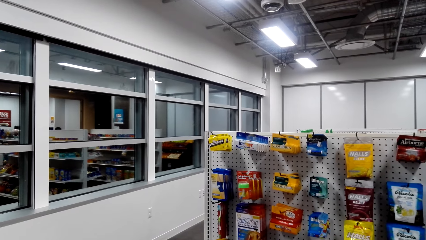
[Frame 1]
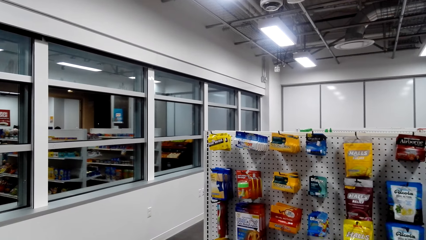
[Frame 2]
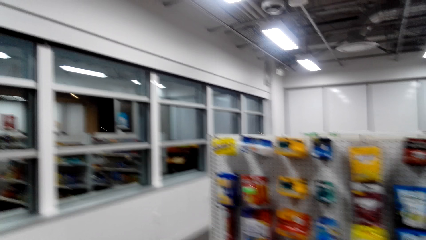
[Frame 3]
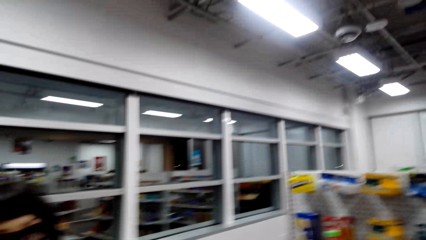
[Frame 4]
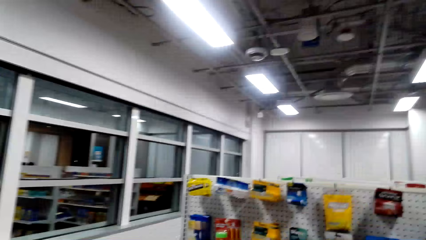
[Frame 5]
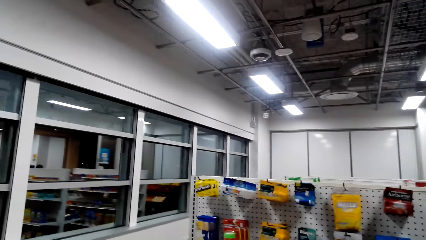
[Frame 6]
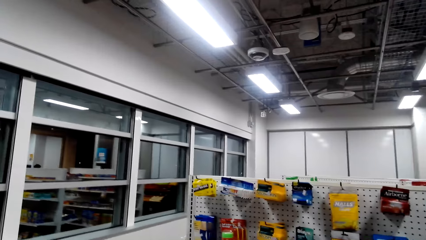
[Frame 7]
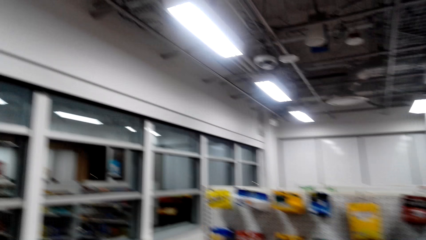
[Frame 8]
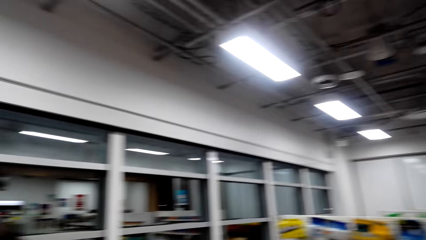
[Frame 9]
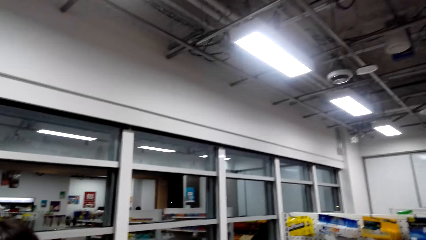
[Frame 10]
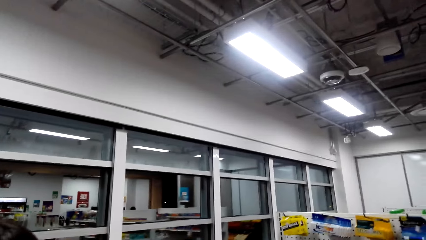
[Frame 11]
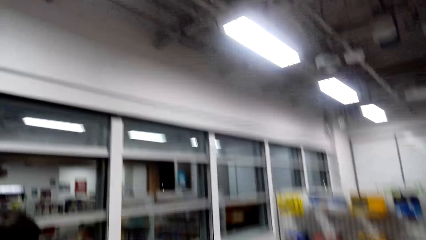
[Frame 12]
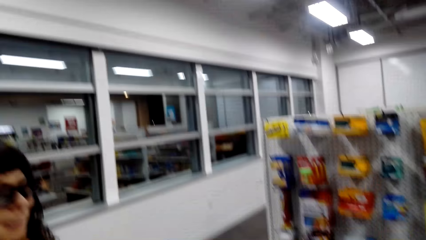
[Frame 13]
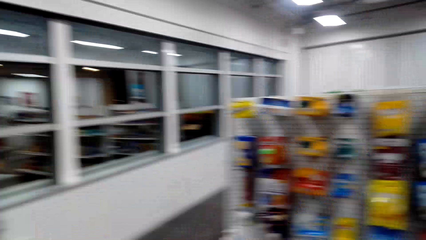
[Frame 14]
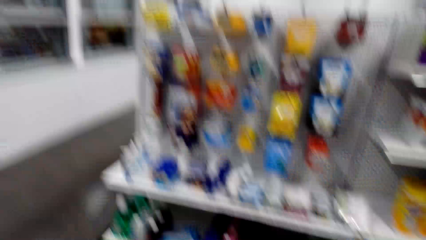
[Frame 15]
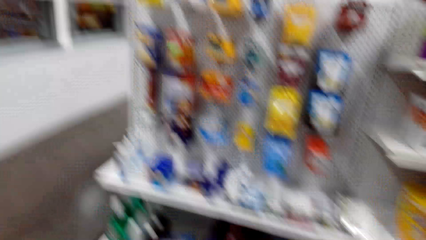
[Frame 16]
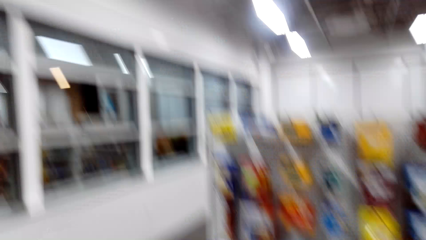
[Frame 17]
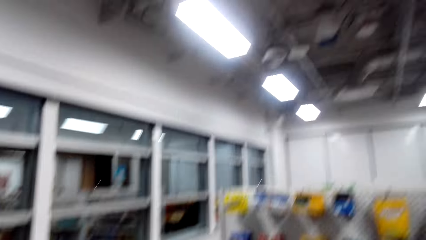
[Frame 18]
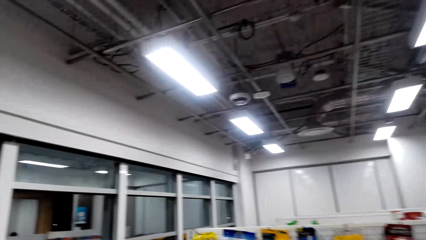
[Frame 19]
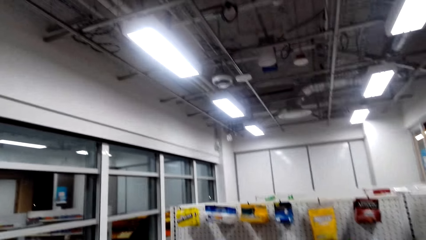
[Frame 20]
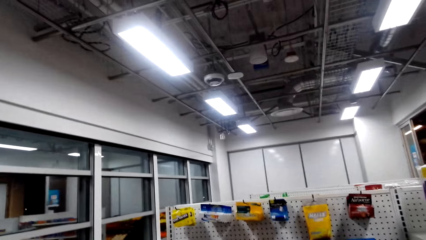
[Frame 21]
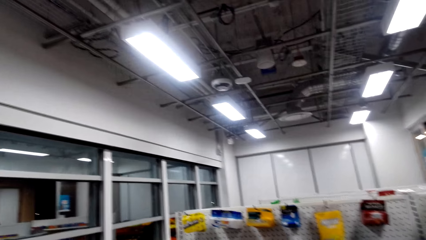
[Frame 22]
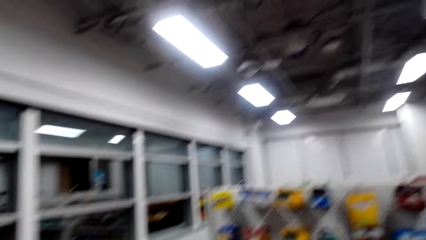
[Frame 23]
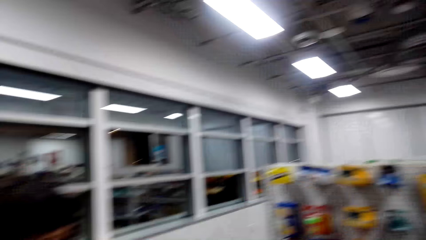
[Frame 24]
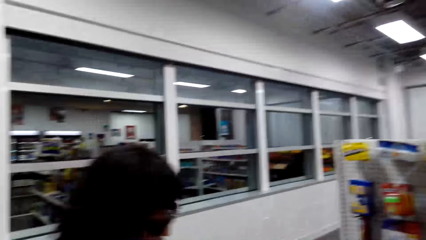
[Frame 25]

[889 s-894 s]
The camera wearer looks around.

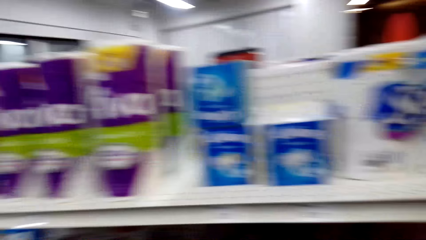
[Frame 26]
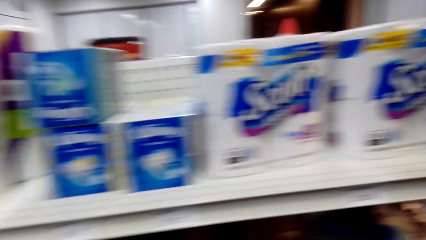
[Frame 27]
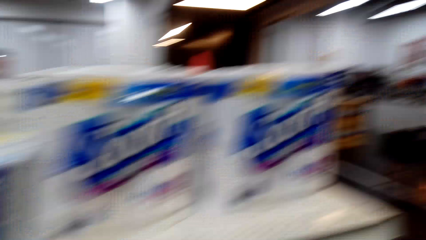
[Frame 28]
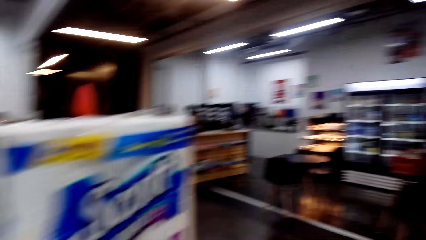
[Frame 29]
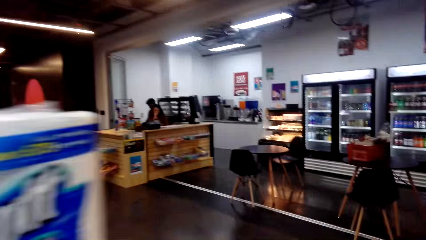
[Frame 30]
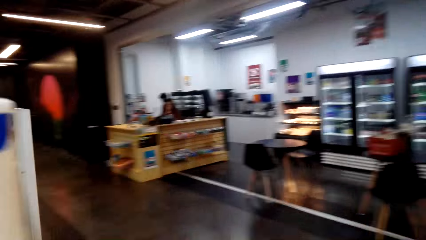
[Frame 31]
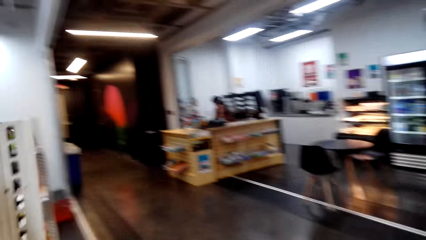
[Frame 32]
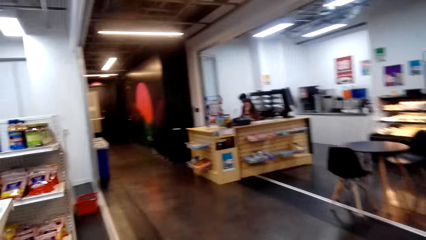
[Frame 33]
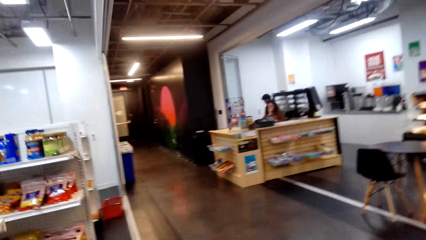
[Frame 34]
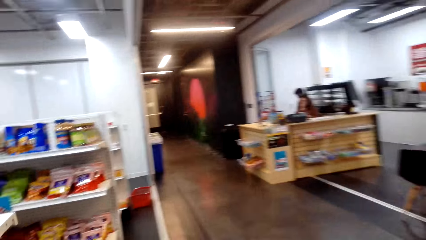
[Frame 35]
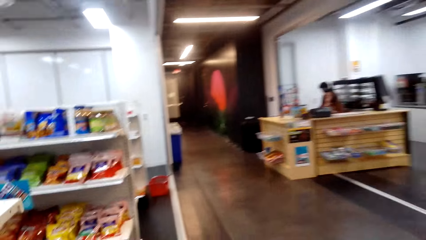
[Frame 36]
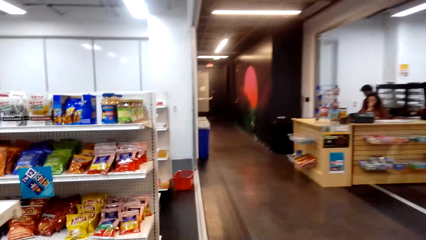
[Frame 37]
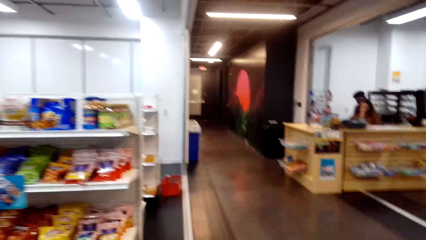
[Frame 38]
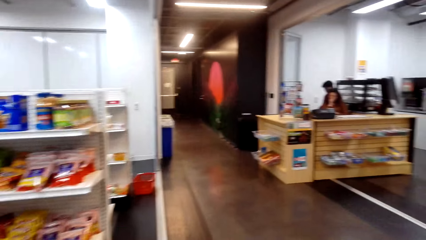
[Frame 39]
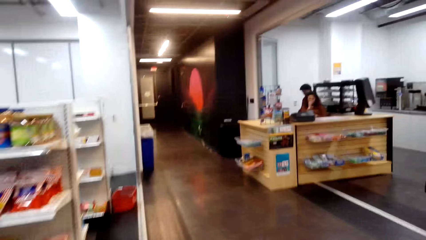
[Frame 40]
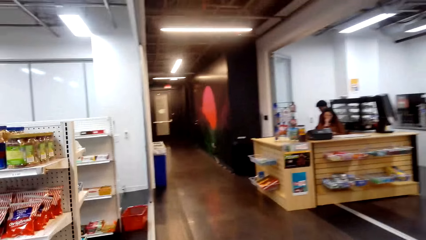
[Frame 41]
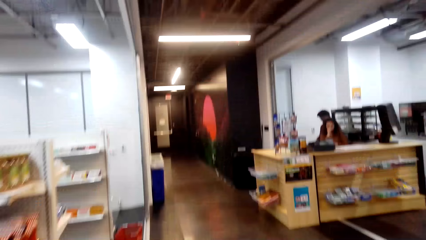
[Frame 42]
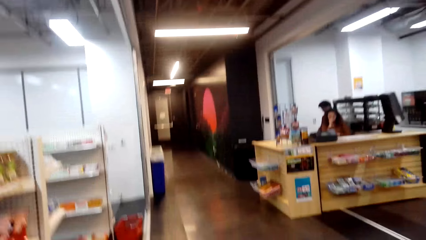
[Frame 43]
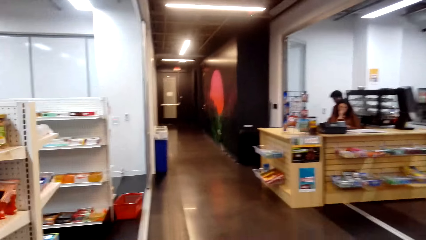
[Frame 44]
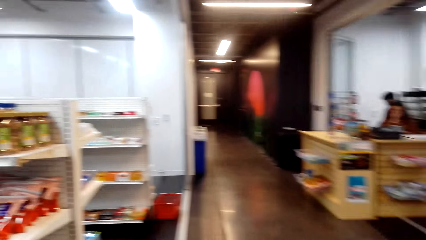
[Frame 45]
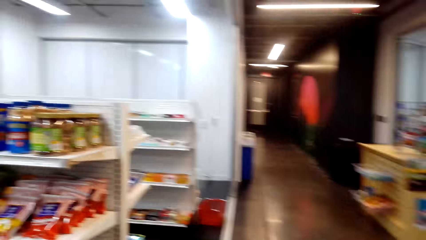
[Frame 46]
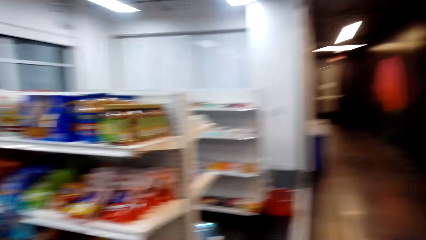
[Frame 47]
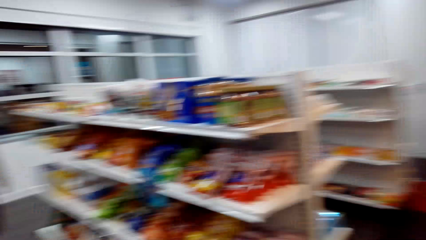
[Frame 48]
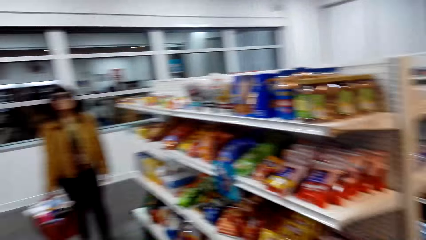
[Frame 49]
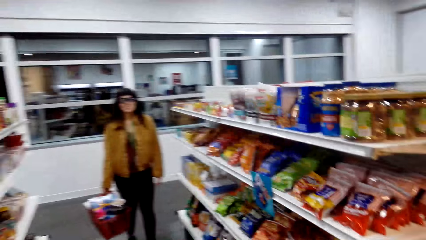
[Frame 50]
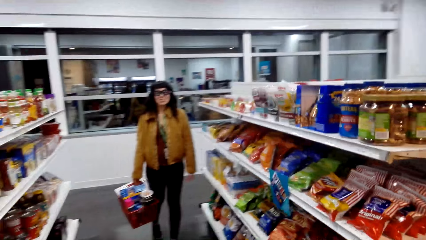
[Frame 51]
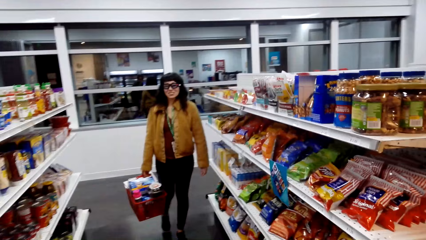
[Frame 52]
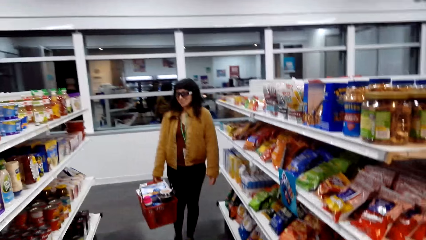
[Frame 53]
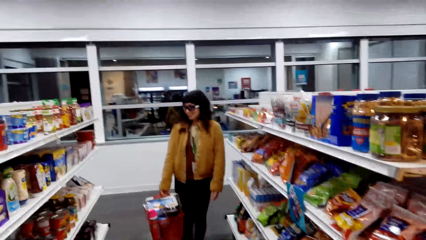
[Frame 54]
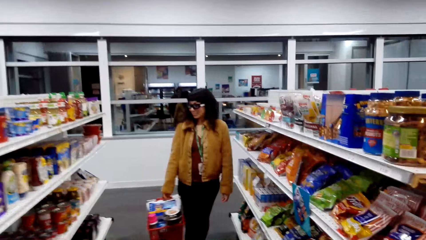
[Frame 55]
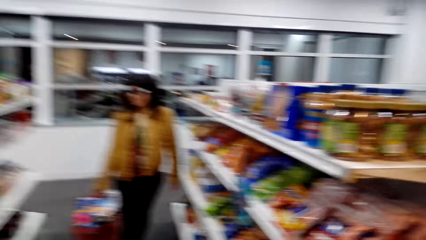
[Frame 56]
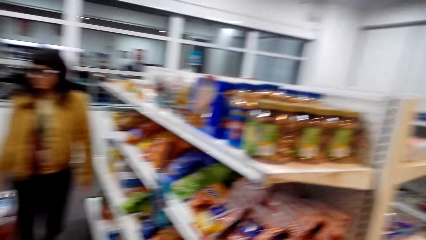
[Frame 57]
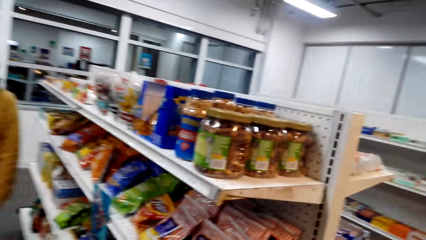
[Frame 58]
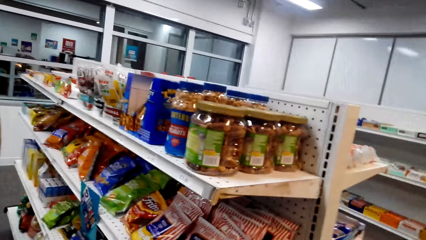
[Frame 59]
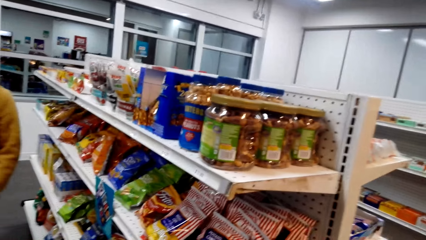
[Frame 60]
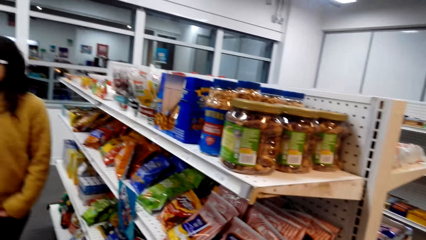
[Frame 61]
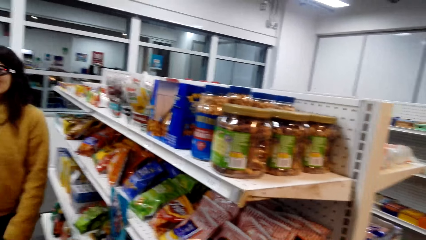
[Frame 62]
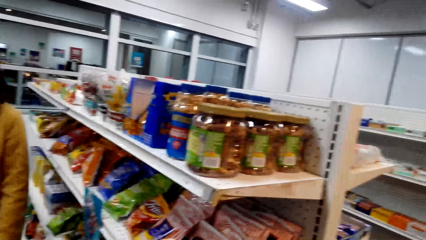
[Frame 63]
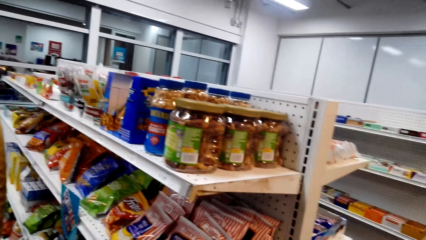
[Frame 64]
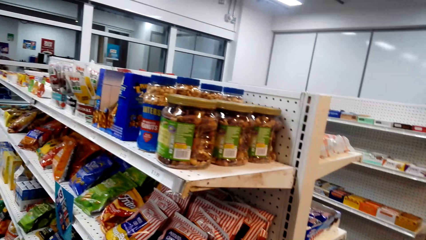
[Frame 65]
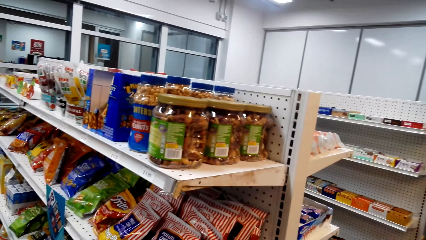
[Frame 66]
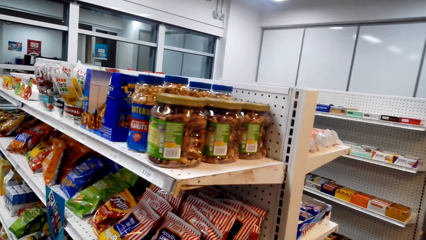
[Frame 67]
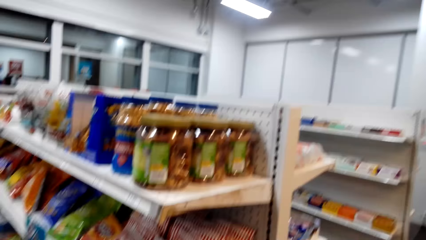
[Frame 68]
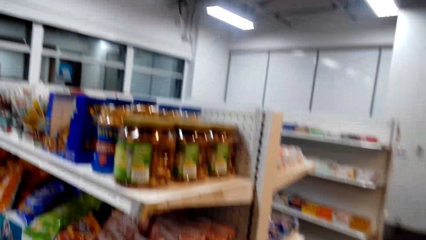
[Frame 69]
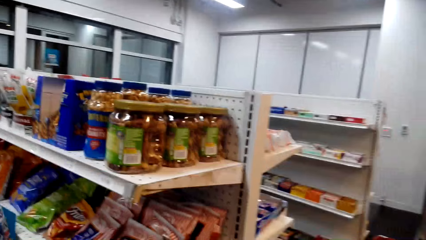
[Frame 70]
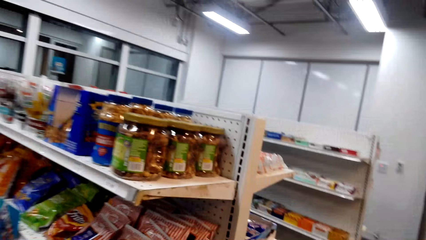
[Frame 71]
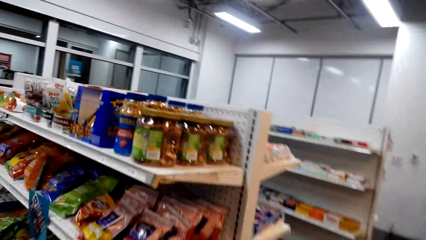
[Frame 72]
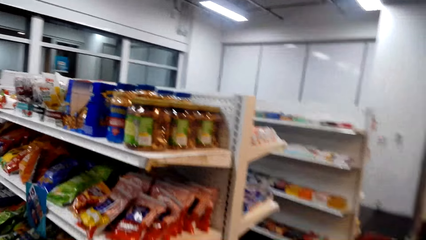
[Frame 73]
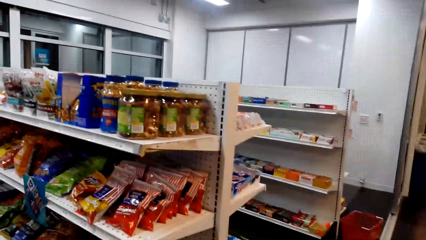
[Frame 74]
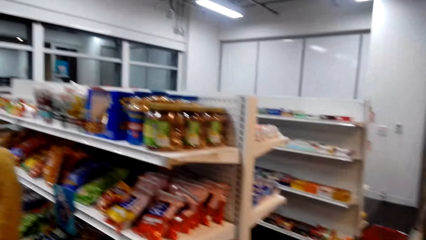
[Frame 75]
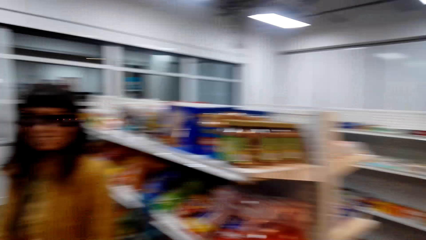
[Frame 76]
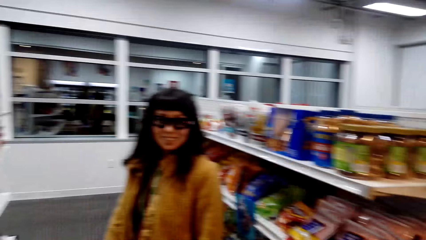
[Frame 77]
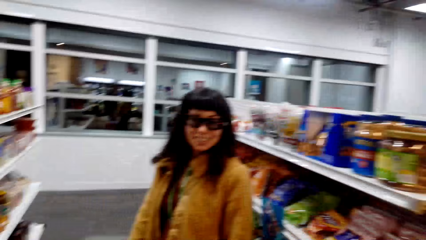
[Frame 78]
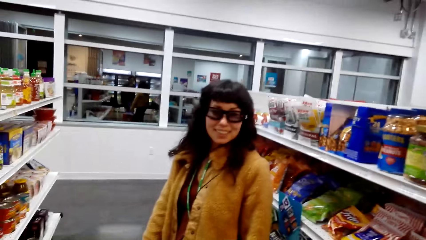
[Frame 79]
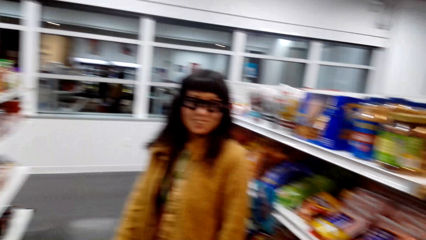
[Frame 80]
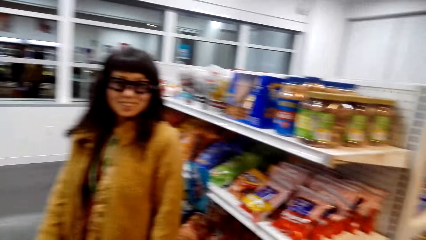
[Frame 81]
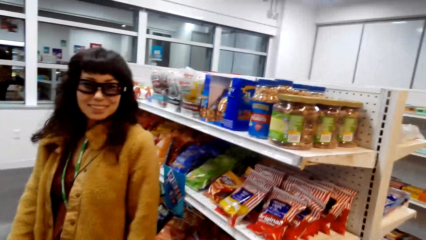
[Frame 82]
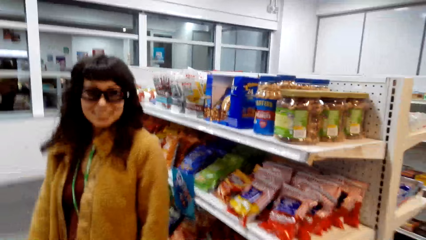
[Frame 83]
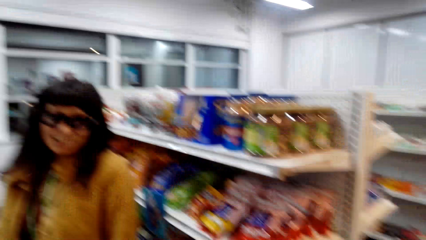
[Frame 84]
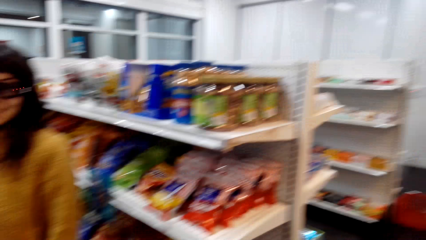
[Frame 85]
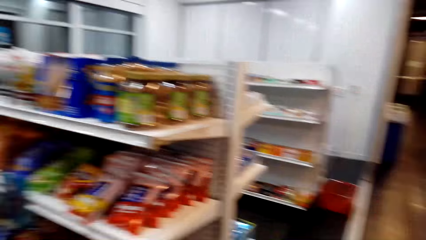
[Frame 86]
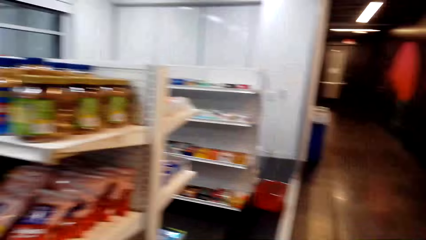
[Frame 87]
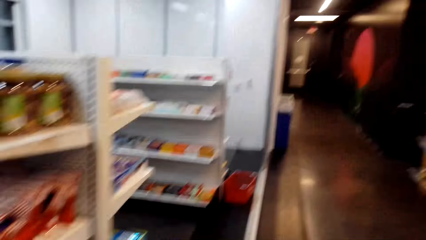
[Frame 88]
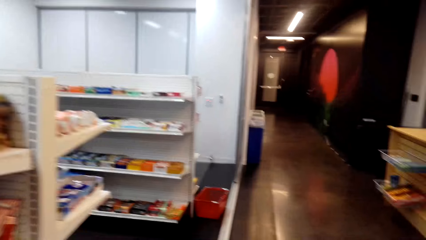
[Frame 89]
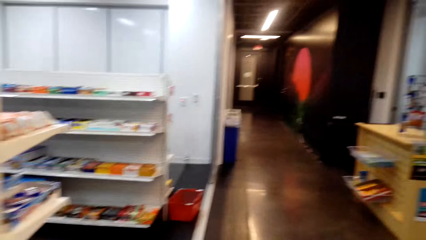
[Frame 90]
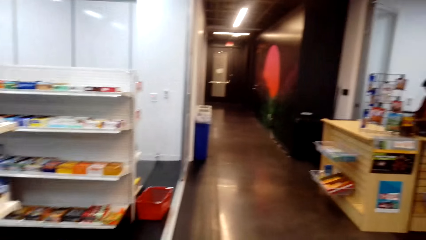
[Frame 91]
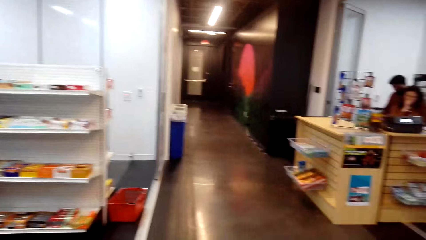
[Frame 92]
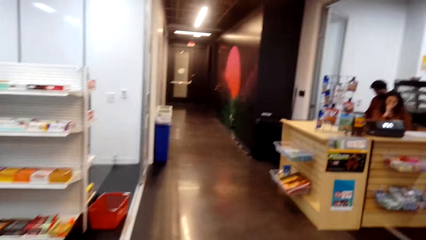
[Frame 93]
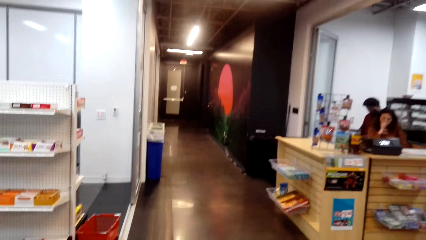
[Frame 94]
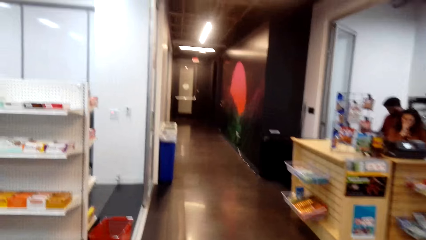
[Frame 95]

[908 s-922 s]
The camera wearer walks around. They talk to a person. They look around. They walk while talking to the person.
